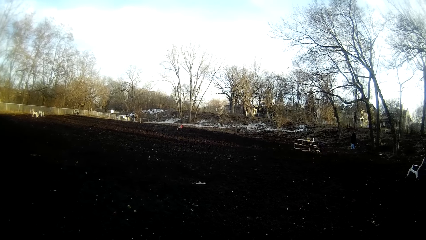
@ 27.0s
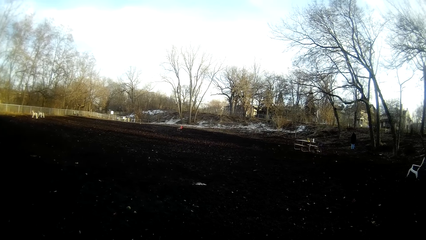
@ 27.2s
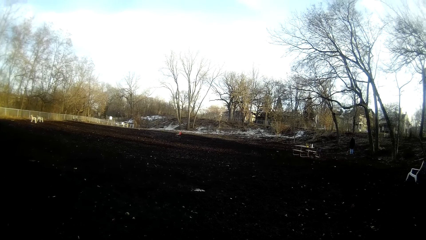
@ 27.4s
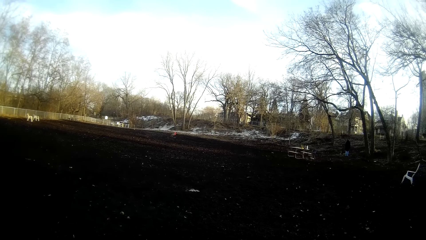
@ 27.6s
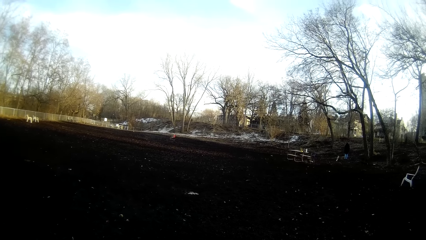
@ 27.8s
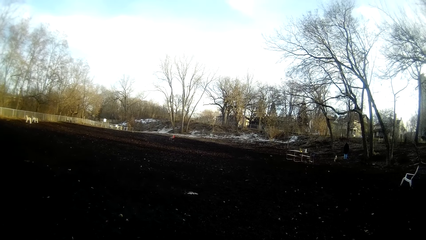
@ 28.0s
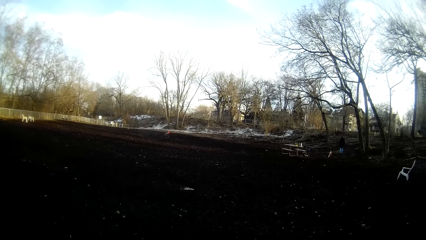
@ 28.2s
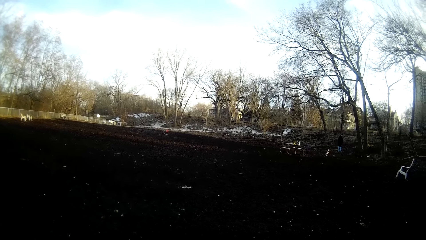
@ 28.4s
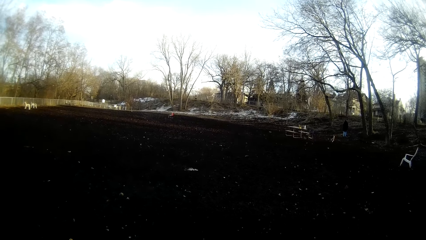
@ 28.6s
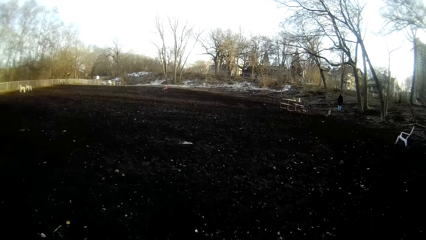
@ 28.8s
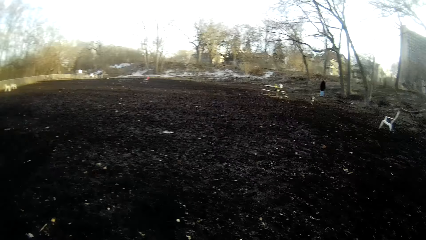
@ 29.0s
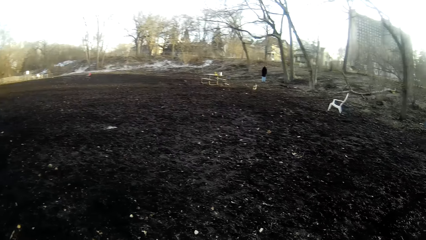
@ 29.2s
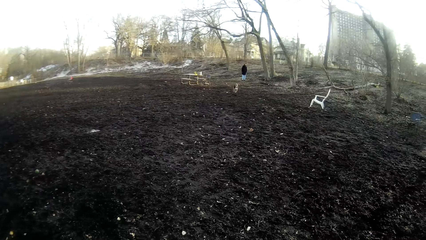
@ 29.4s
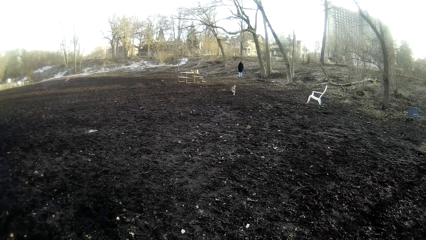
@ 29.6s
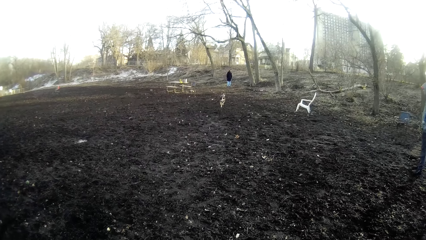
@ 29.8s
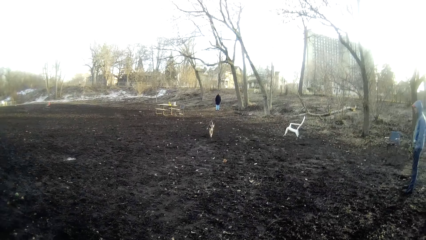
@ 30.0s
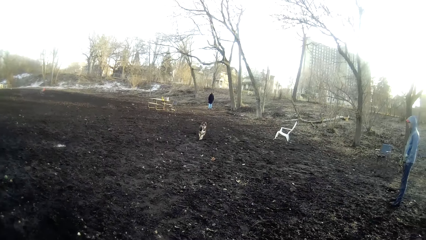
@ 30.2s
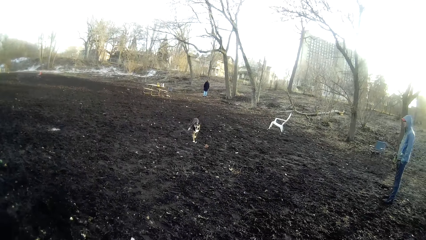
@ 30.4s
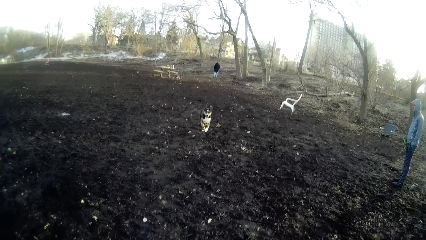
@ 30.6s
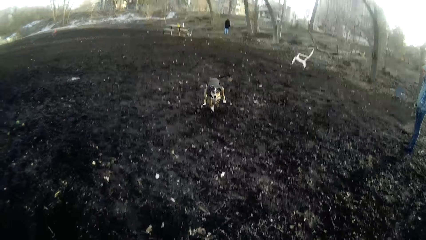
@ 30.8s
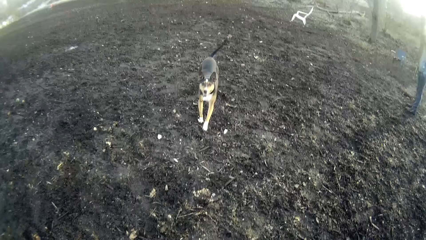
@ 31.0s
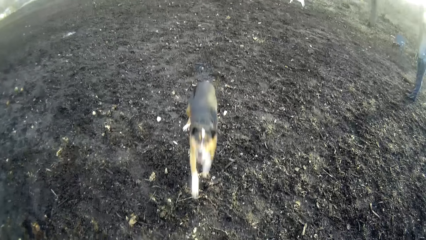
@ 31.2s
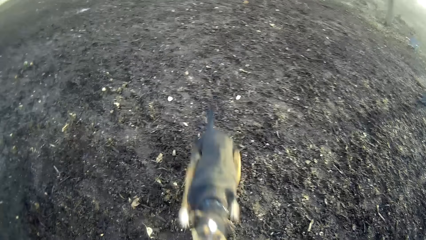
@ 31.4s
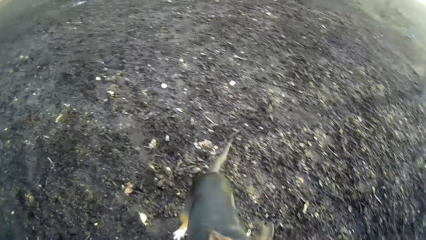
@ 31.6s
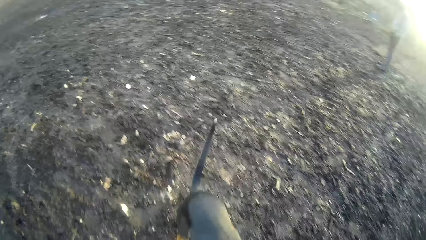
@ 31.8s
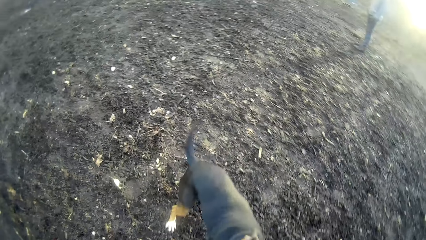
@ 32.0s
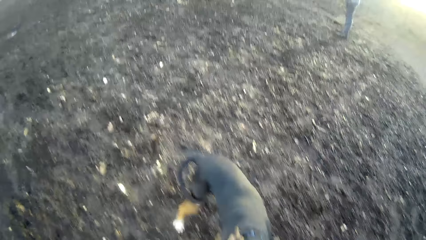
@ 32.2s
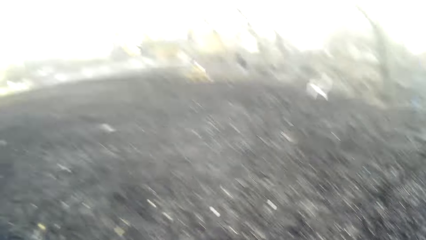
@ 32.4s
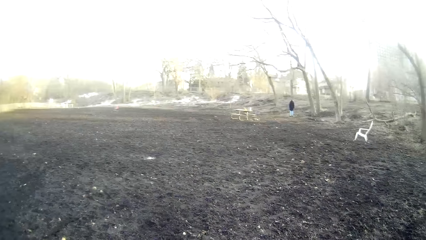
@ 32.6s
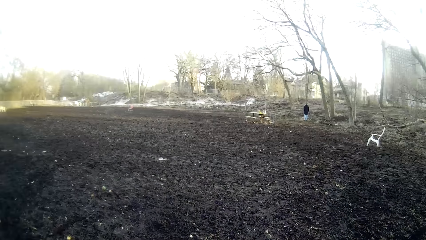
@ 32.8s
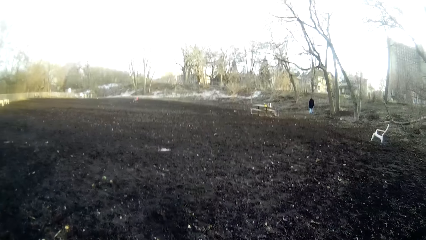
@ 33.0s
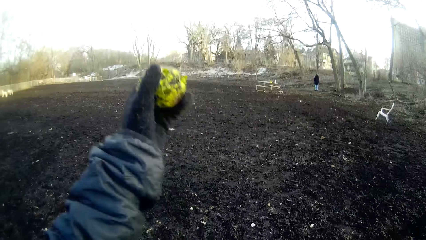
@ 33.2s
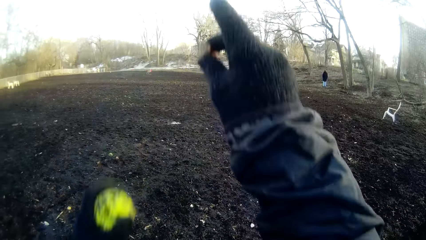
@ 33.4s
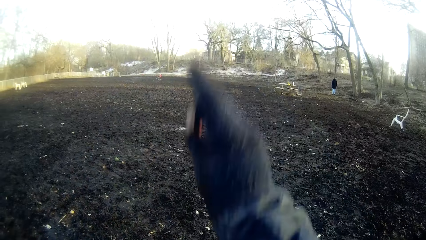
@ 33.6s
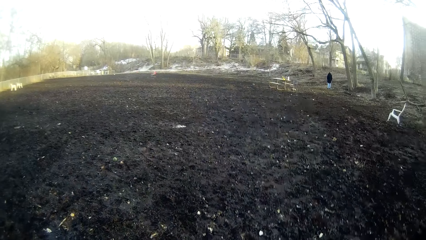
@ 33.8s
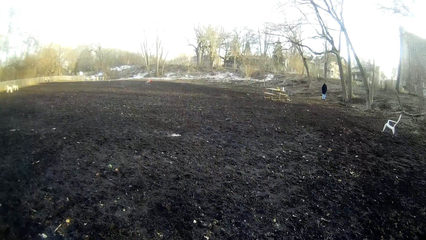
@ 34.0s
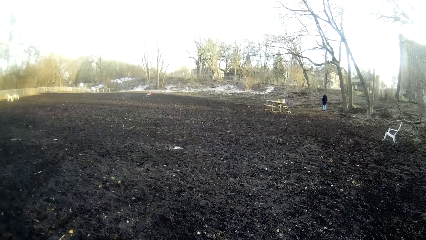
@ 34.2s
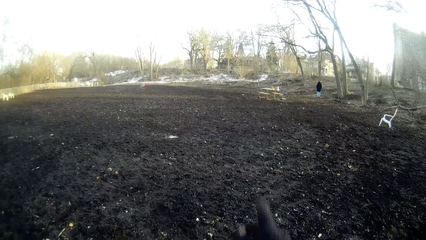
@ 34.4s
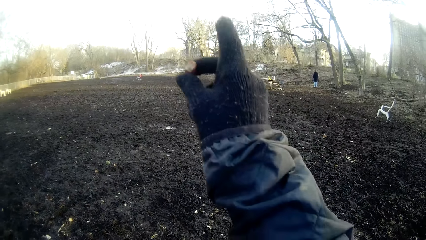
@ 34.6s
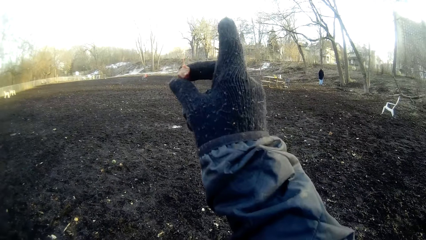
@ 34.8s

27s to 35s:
A dog runs towards the camera wearer. The camera wearer looks at the dog.

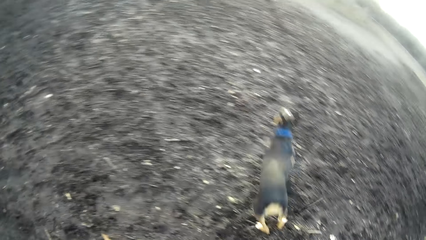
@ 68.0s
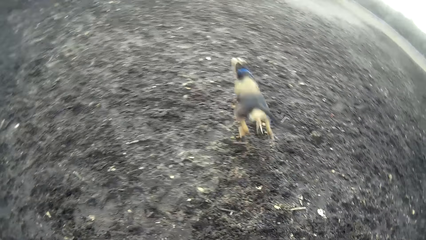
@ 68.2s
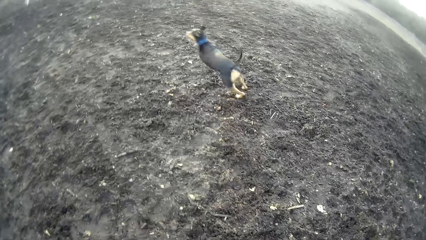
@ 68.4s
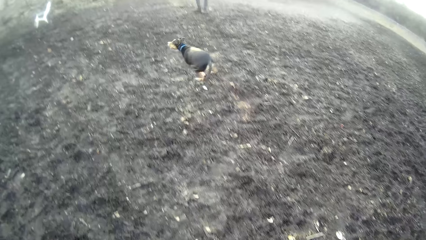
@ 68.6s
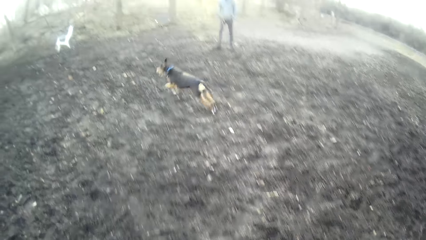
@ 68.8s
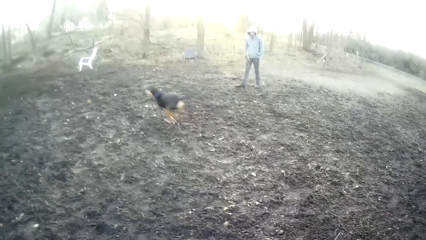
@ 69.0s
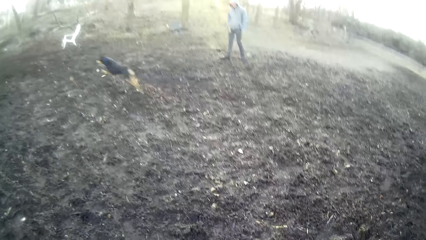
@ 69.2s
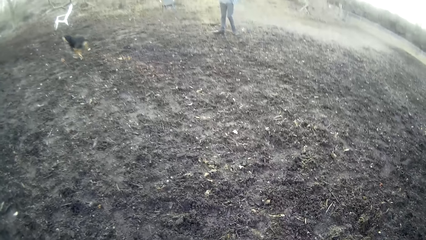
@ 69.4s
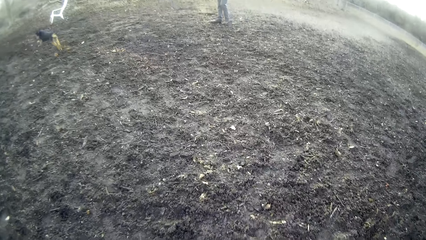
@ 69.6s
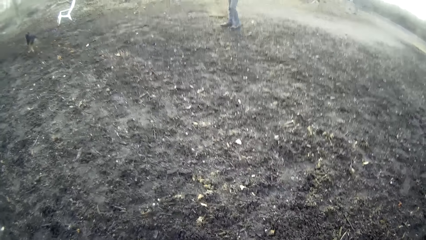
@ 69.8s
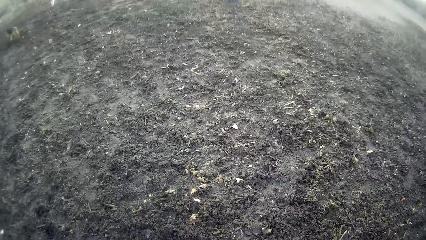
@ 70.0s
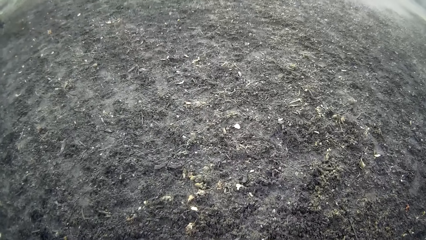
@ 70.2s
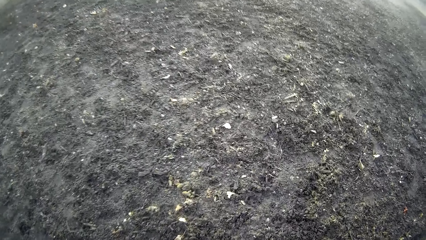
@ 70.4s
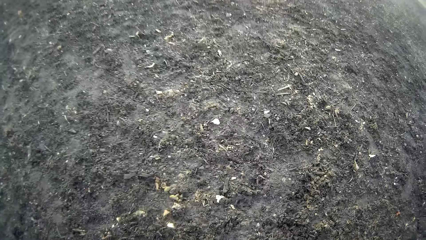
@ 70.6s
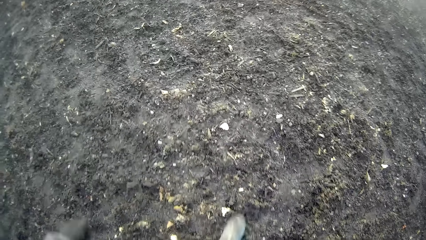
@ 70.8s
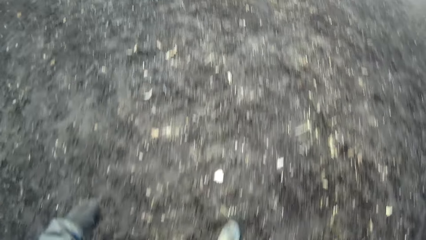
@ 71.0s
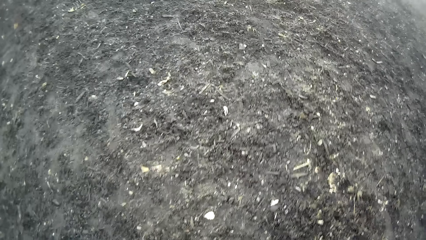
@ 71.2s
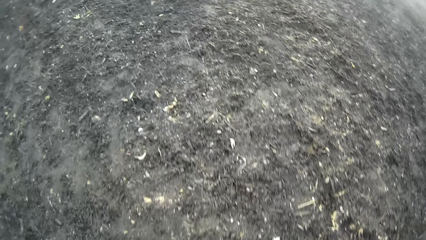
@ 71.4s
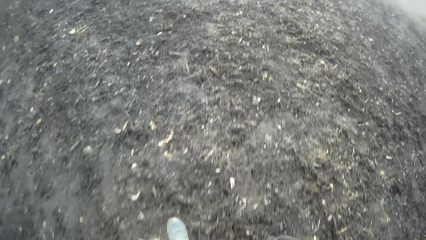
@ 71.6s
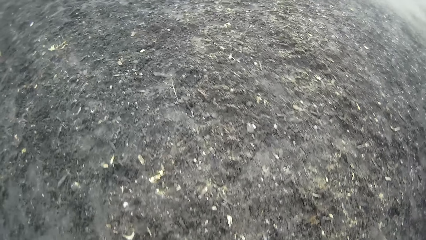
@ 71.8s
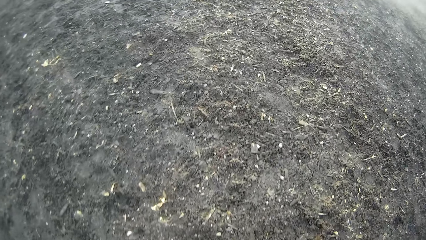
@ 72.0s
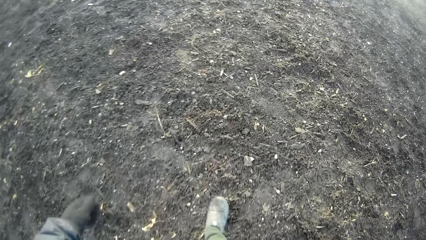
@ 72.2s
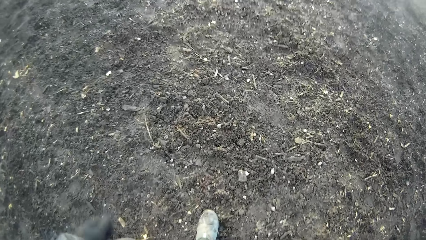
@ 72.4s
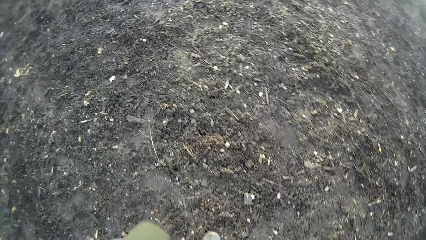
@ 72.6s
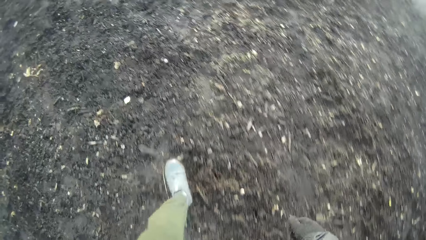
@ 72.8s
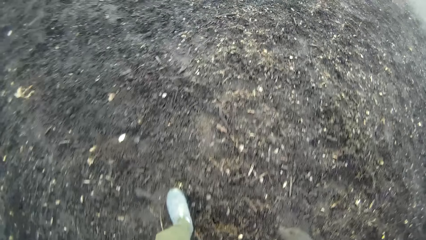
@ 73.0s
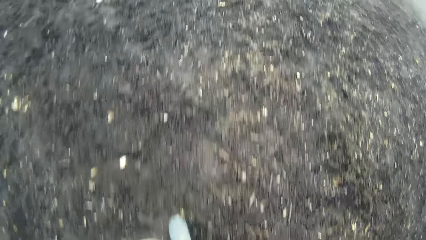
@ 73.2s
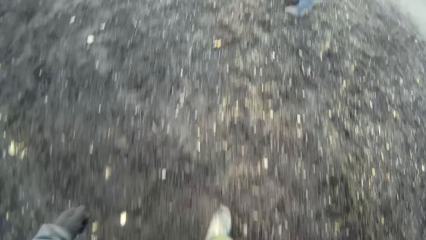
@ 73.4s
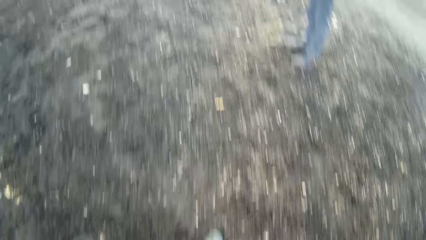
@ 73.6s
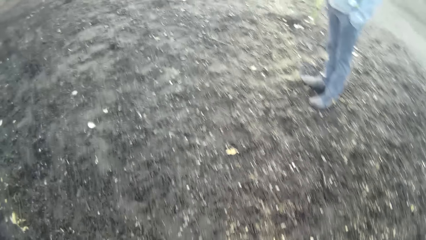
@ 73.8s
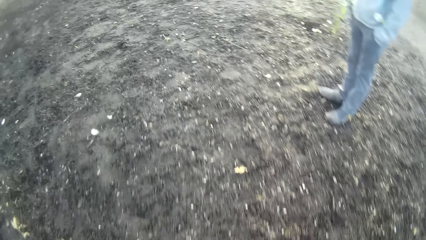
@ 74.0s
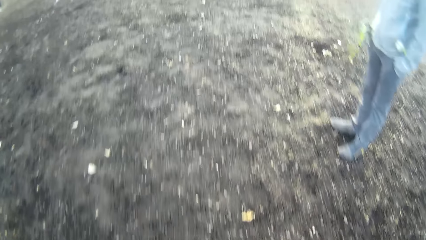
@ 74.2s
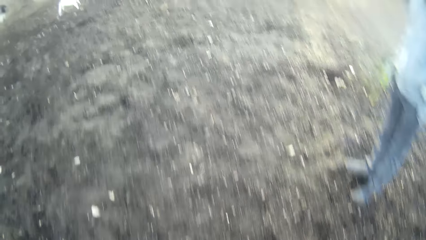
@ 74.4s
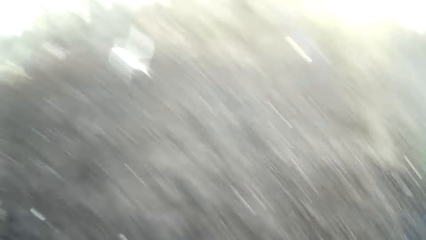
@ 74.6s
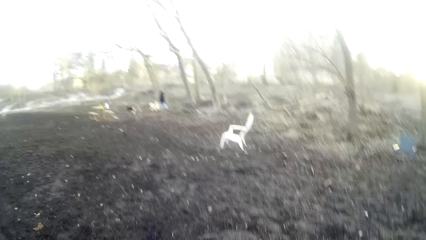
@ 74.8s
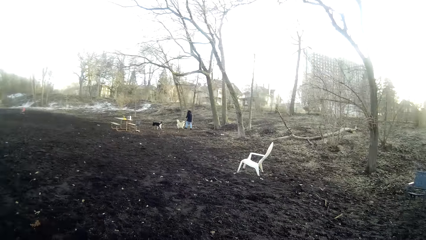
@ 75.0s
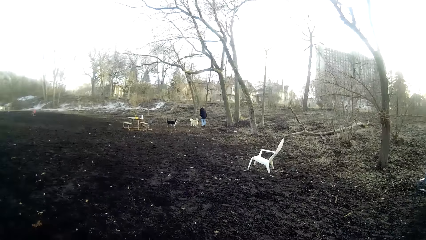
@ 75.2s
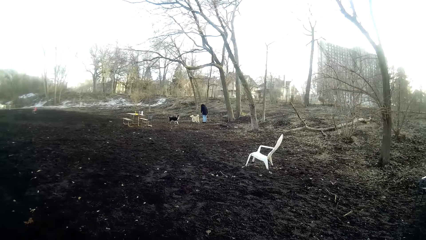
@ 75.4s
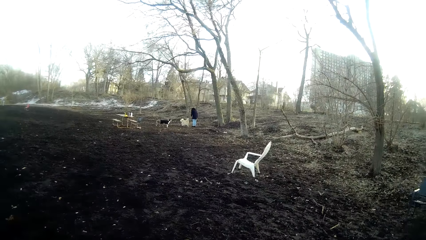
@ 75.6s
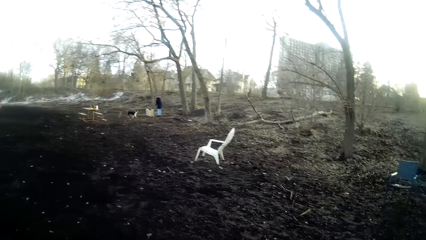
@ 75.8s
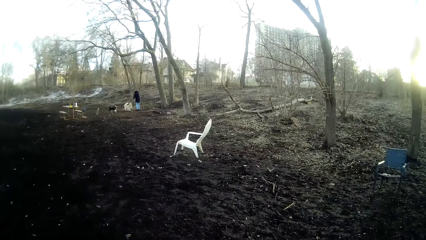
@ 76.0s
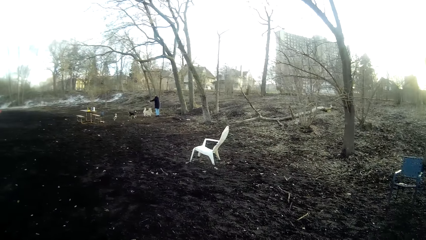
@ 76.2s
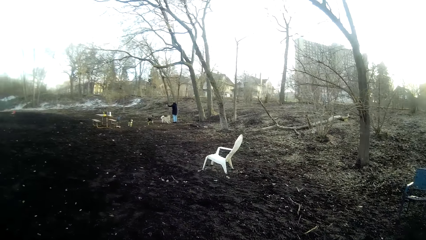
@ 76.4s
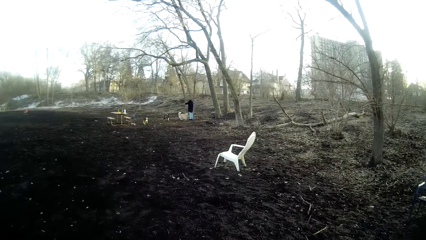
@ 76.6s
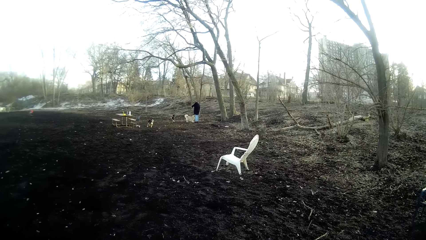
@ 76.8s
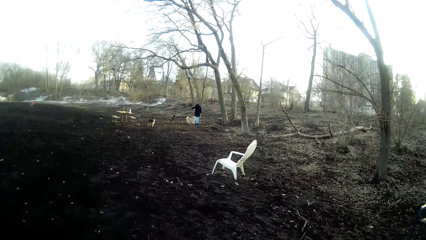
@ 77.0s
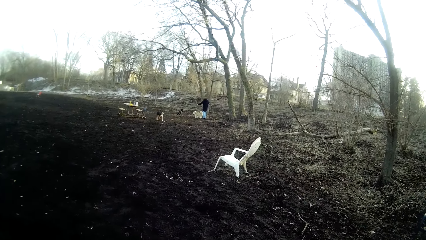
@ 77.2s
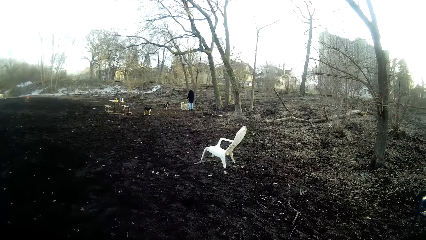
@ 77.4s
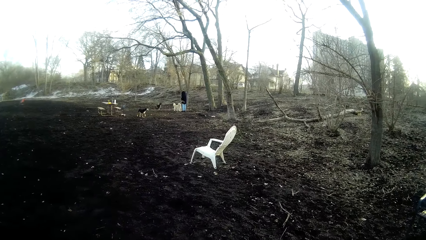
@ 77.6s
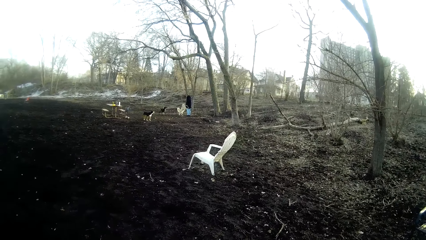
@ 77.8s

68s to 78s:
The camera wearer walks forward. They walk past a man and look at another man. A man plays with the dogs repeatedly.
